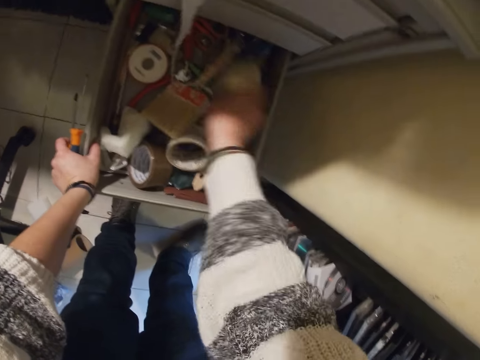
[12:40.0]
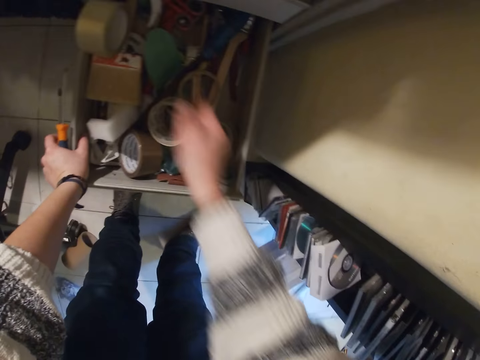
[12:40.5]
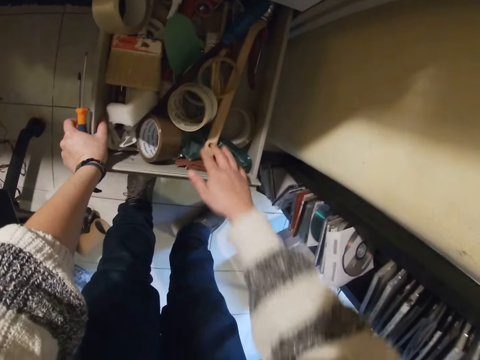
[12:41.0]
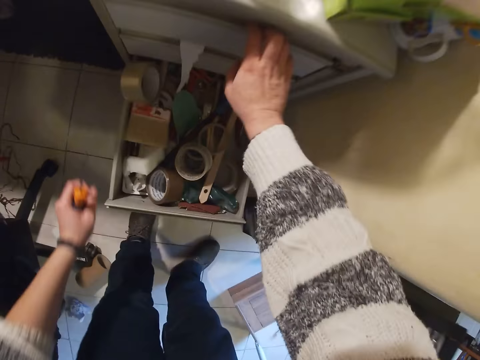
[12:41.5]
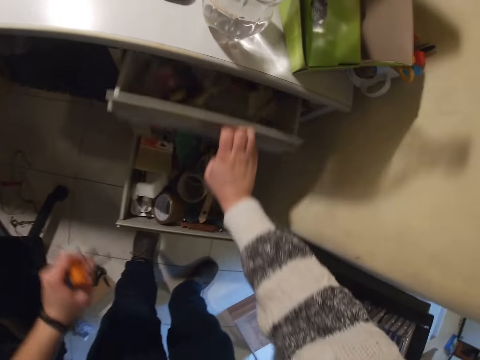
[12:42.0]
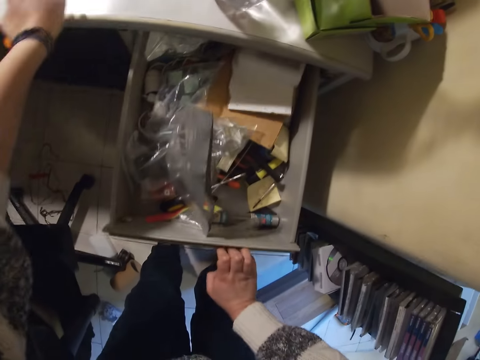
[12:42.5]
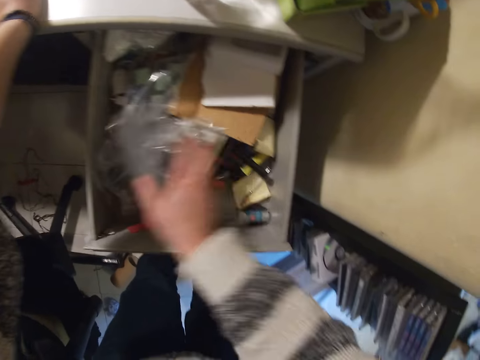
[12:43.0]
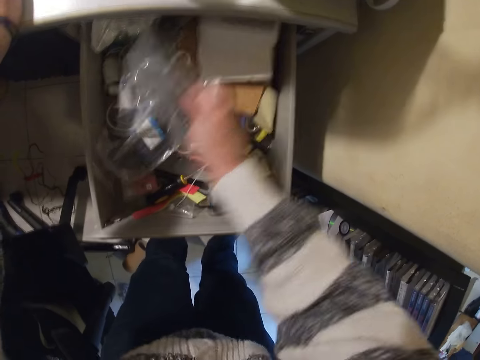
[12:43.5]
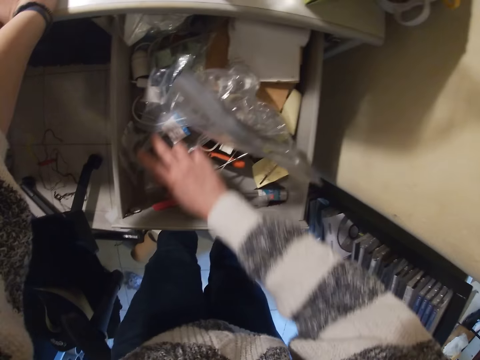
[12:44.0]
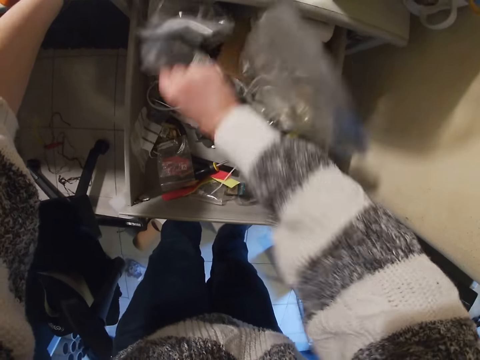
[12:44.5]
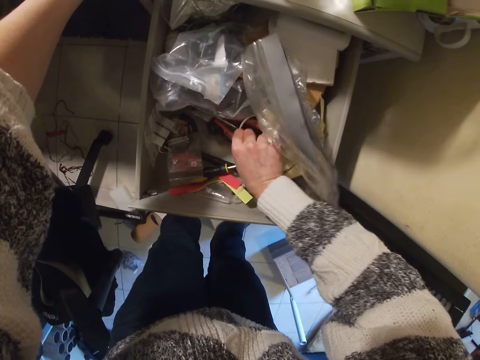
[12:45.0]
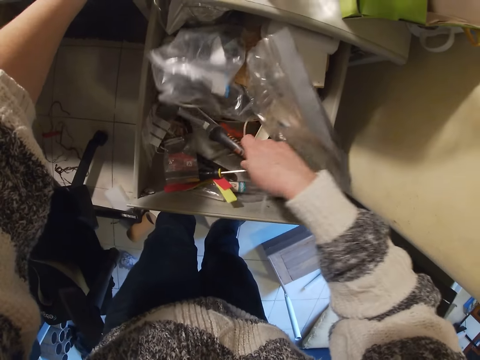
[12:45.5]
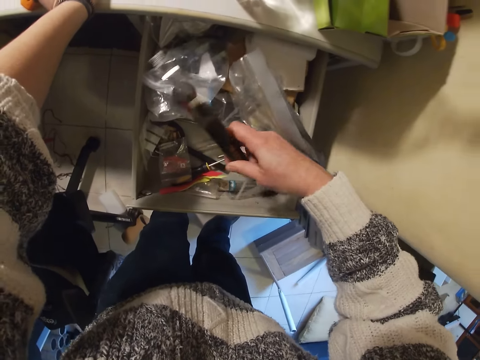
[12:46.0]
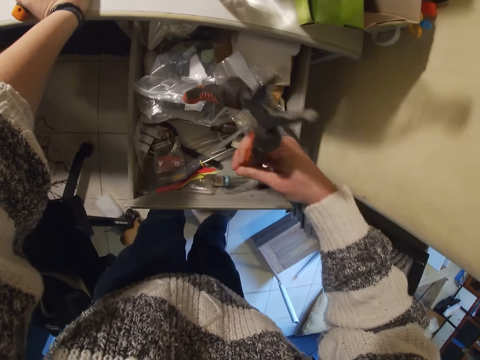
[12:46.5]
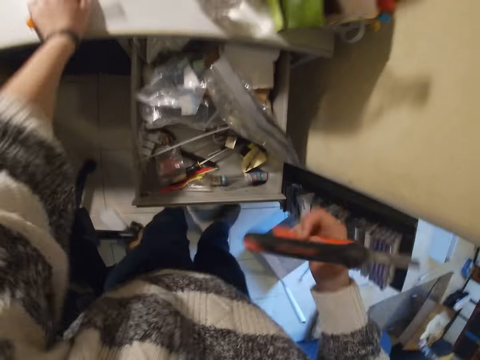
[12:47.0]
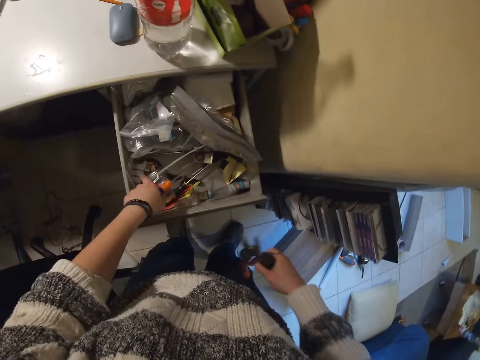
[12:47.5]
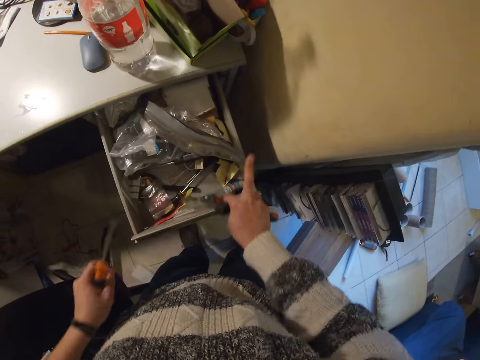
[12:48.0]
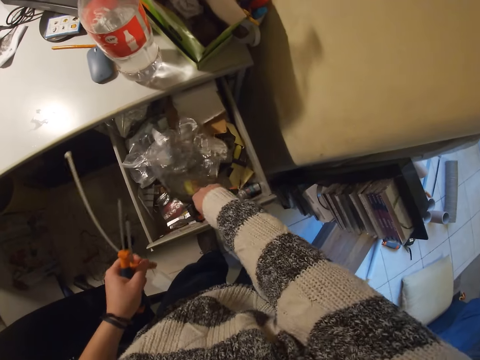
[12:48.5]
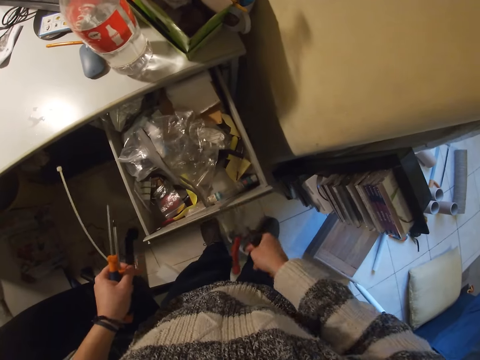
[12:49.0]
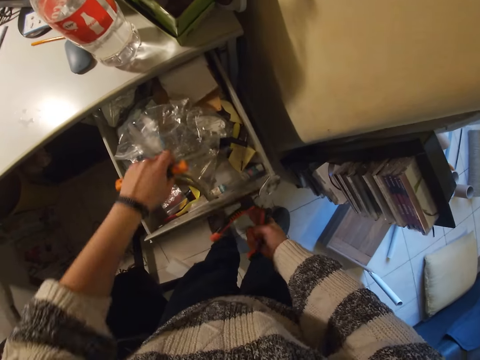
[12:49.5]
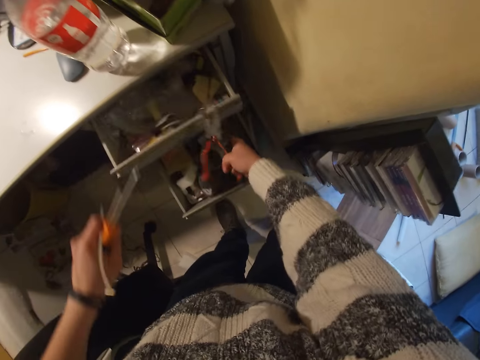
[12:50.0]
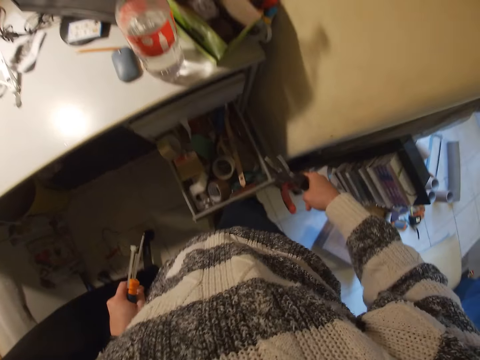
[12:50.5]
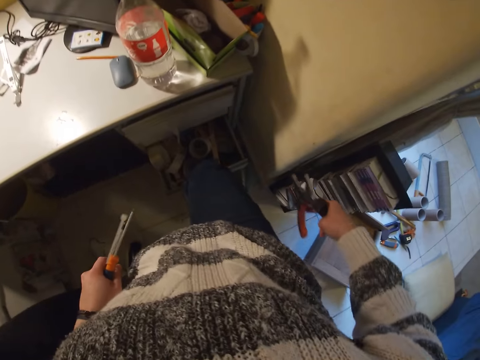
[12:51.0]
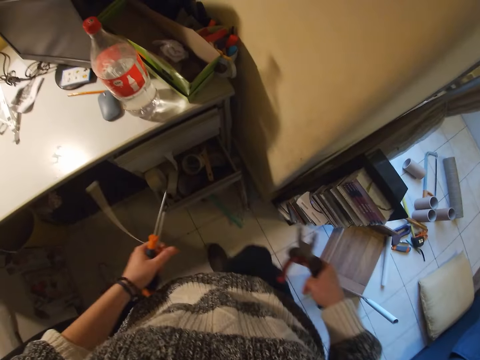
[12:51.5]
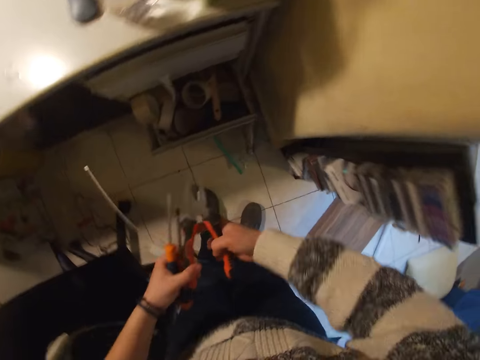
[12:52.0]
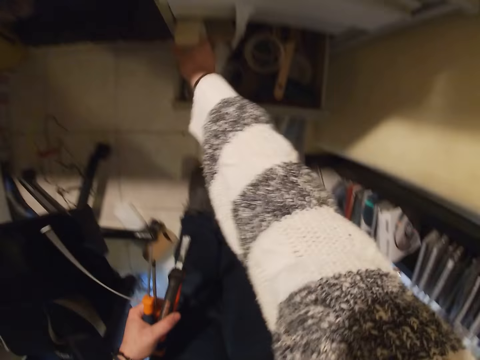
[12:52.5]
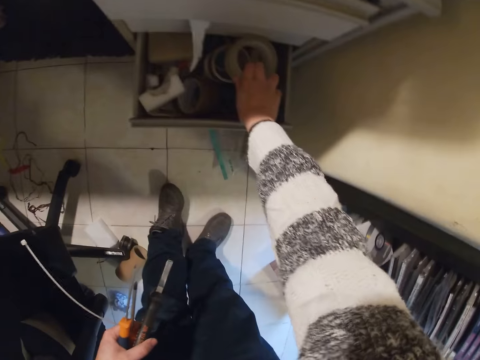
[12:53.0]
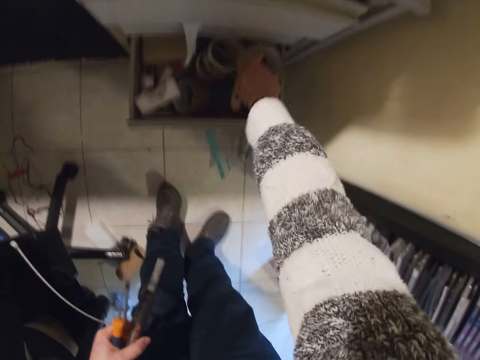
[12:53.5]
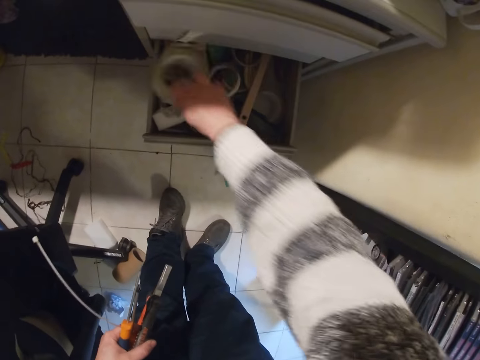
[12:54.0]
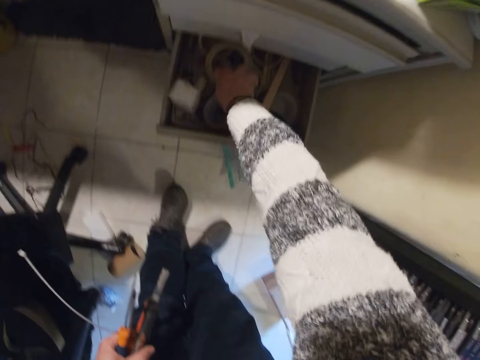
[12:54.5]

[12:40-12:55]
The camera wearer opens the drawer with her right hand. She touches the content of the drawer with her right hand. She searches in the drawer. She removes a plier from the drawer with her right hand. She removes a zip tie from the drawer with her left hand. She pushes down the ziploc bag in the drawer with her right hand. She touches the ziploc bag in the drawer with her left hand. She closes the drawer with the plier in her right hand. She closes the drawer with her right leg. She rearranges a clear tape in the drawer with her right hand. She holds the seal tape.

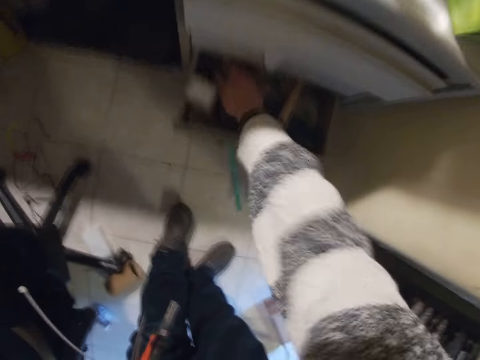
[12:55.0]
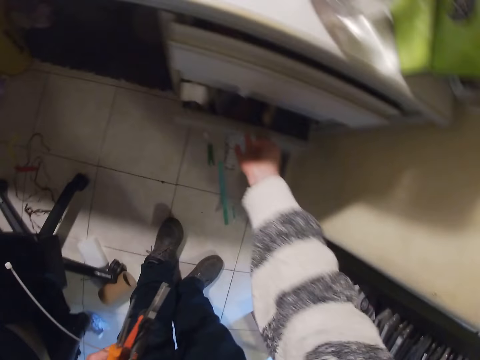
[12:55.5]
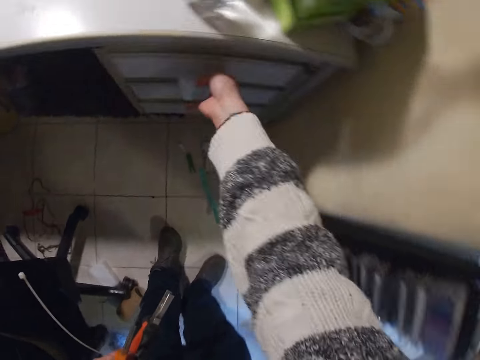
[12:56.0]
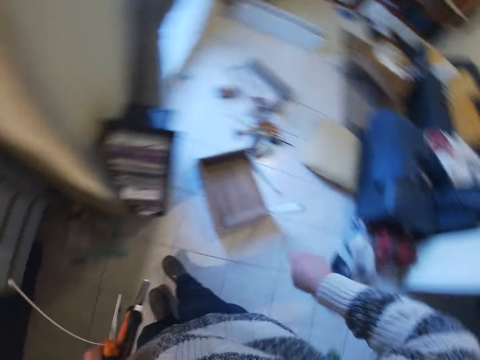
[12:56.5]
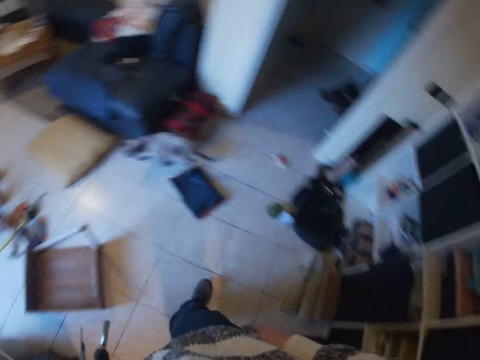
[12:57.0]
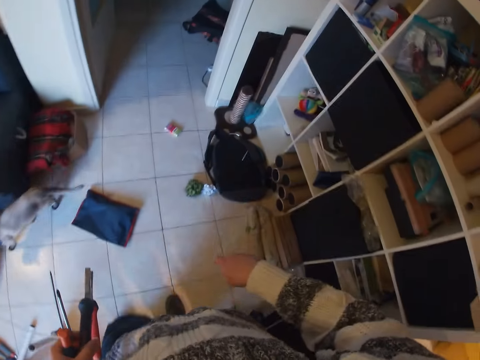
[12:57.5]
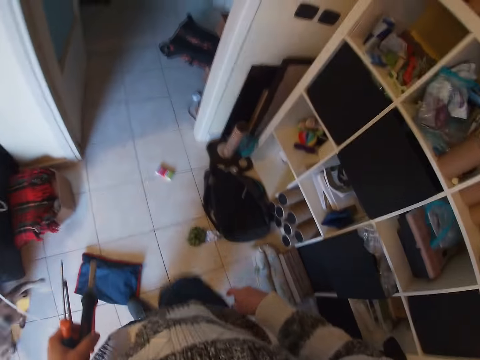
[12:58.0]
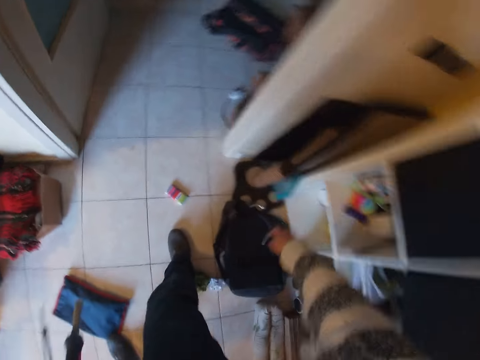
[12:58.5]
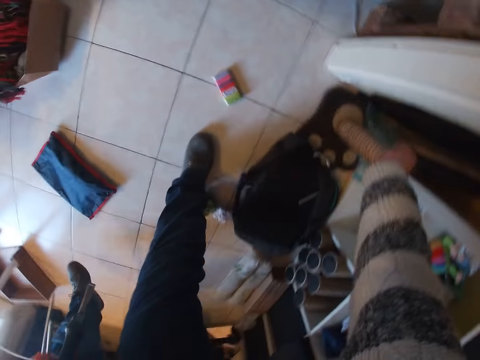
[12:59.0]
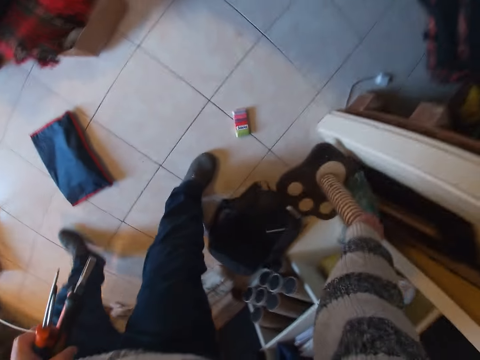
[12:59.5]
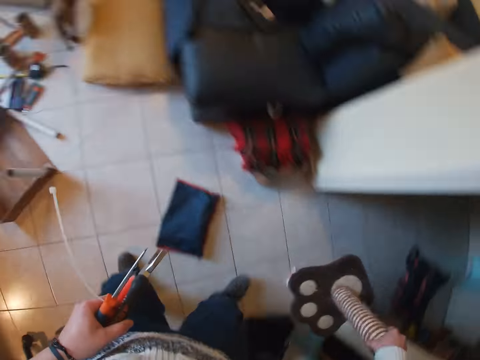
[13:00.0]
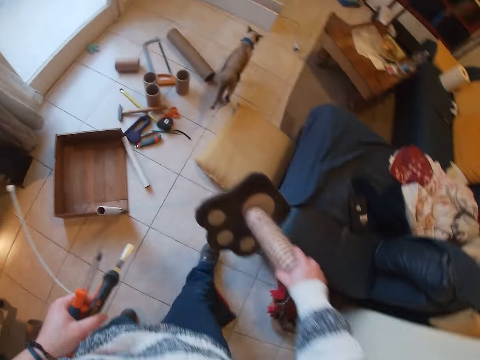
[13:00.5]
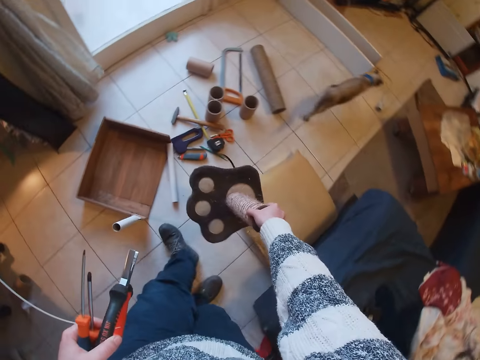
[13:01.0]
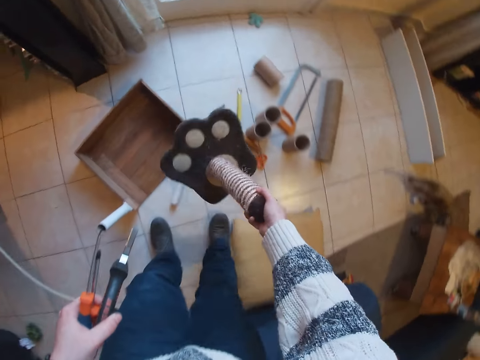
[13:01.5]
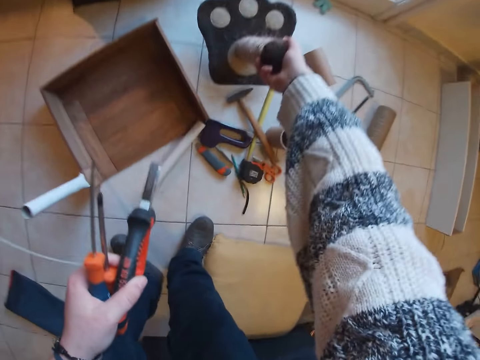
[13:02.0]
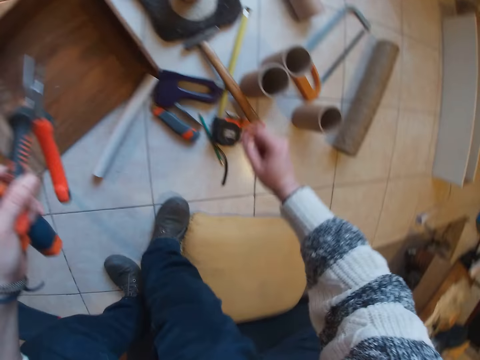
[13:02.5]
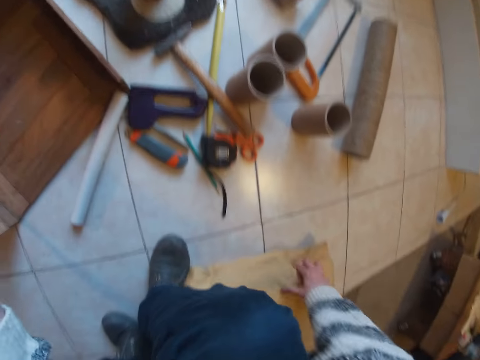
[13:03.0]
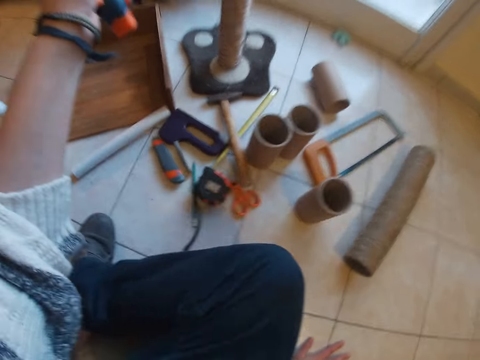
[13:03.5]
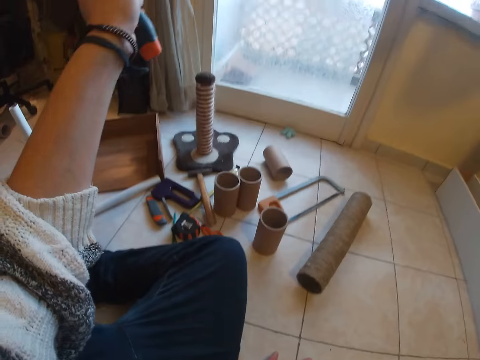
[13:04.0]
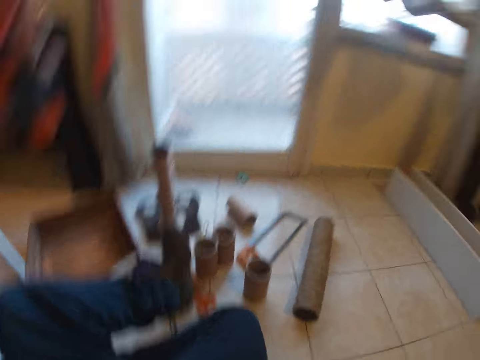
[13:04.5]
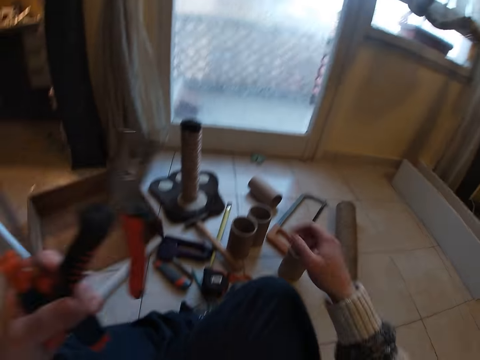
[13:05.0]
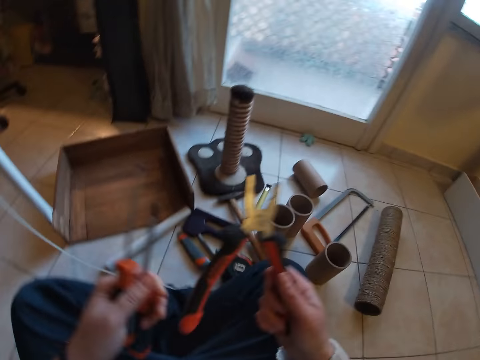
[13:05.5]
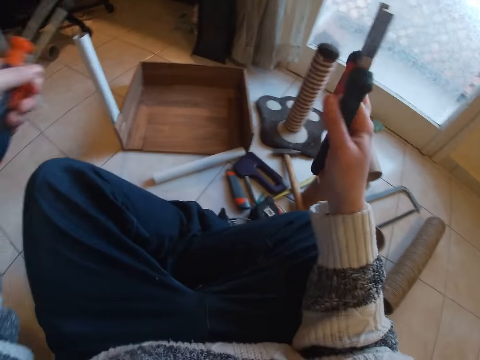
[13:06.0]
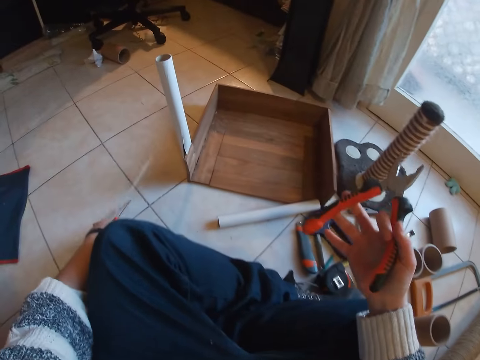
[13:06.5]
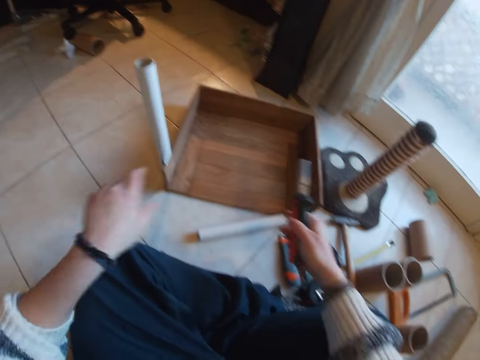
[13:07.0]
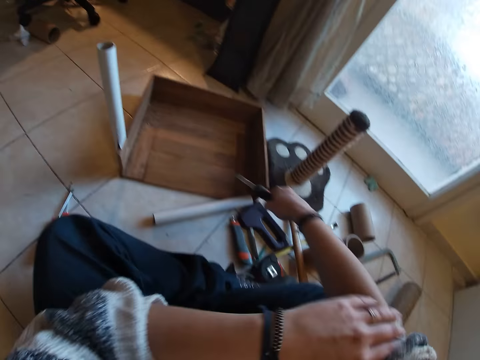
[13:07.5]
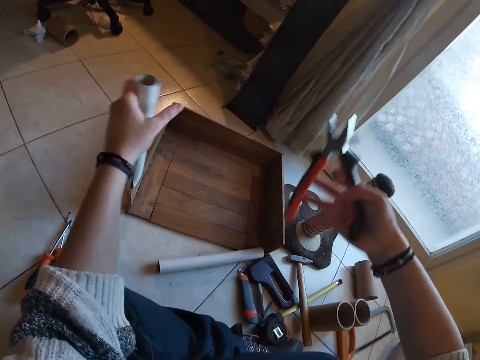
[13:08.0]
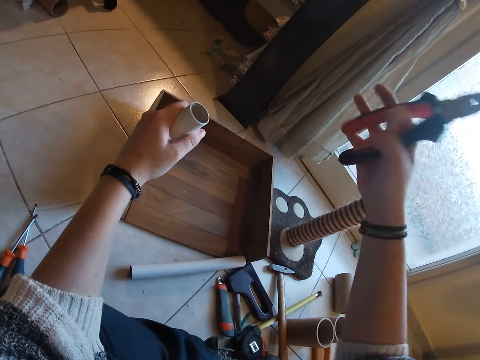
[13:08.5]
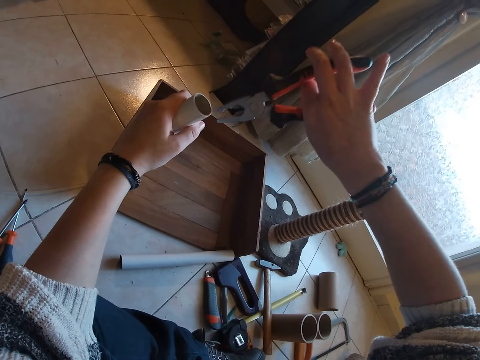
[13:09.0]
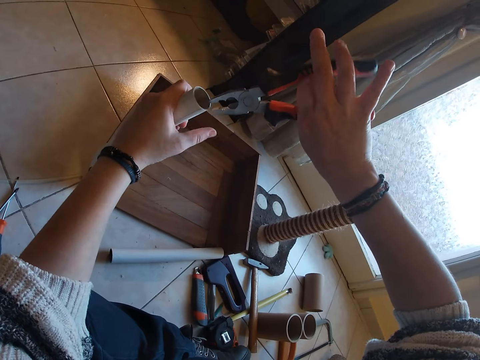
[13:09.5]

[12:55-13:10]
The camera wearer closes the drawer with her right hand. She closes the drawer again. She looks at an entrance. She picks up a cardboard tube from the floor with her right hand. She holds a stand. She holds the stand again. She drops the cardboard tube on the floor with her right hand. She puts the stand in front. She touches a pillow on the floor with her right hand. She sits on the floor. She switches the plier from her left hand to her right hand. She stretches the pliers. She drops the screwdrivers and the zip tie on the floor with her left hand. She holds the pliers. She adjusts her sweater with her left hand. She holds the craft tube on the box on the floor with her left hand. She holds a stapled carton. She presses the craft tube with the plier in her right hand and her left hand on the craft tube on the box on the floor.
